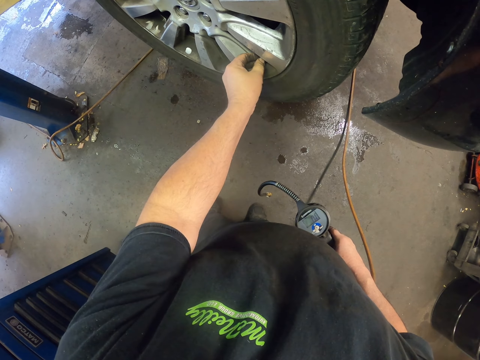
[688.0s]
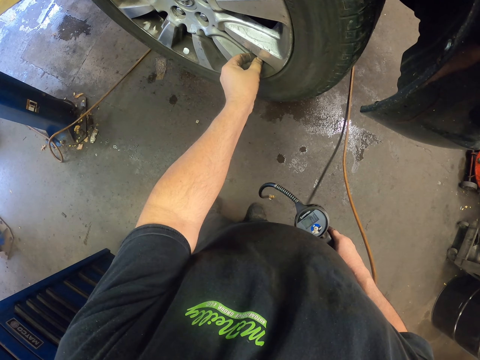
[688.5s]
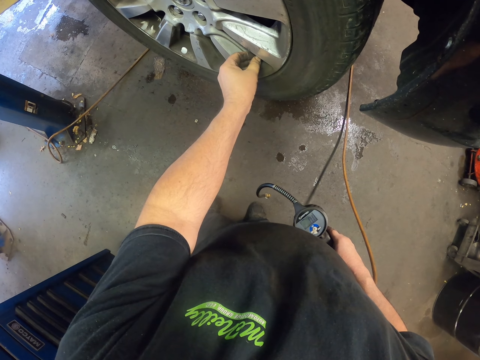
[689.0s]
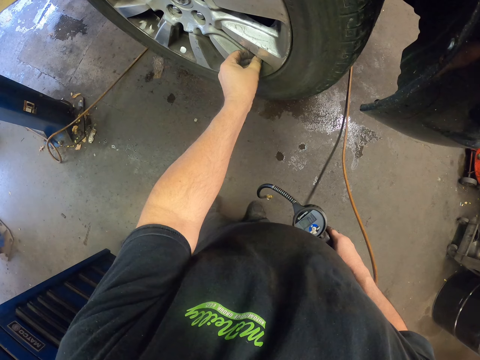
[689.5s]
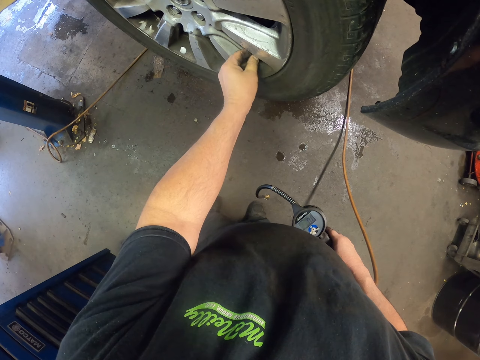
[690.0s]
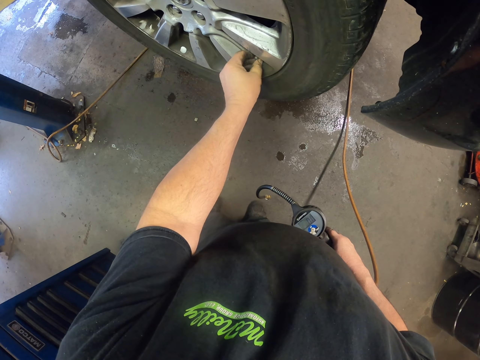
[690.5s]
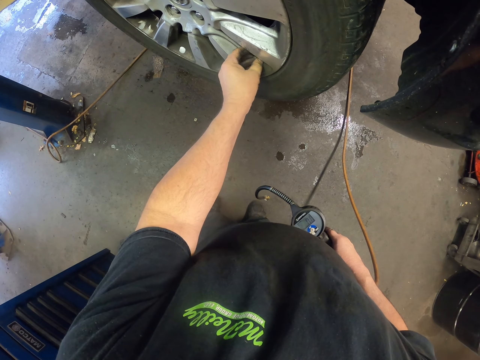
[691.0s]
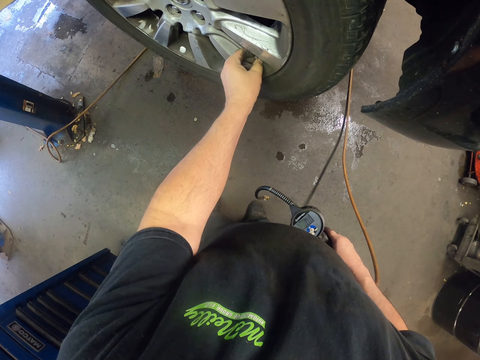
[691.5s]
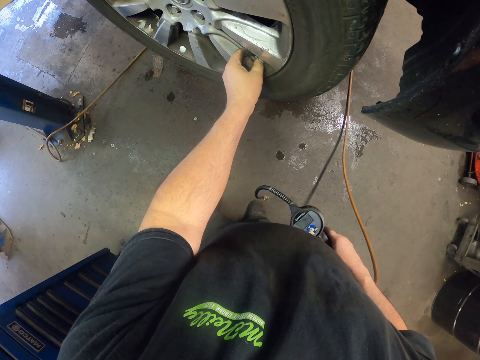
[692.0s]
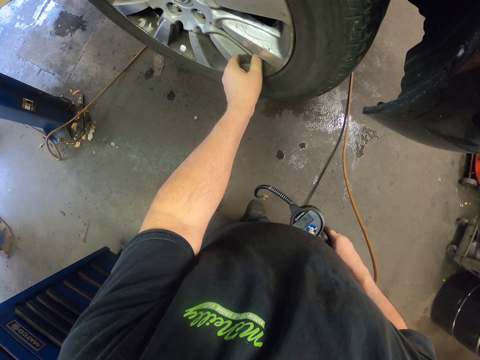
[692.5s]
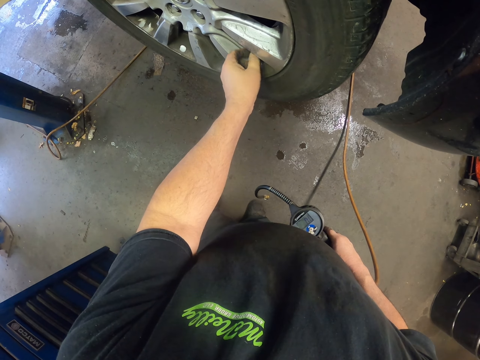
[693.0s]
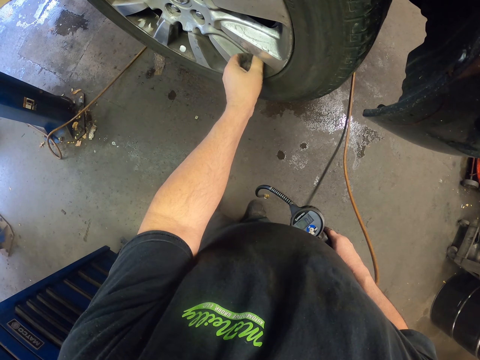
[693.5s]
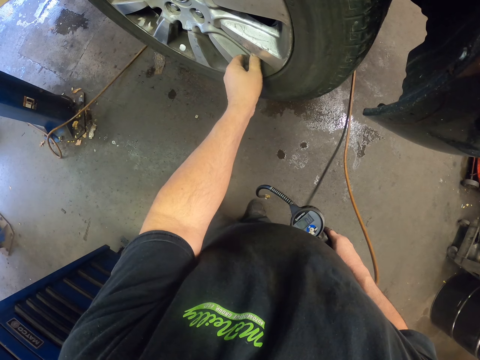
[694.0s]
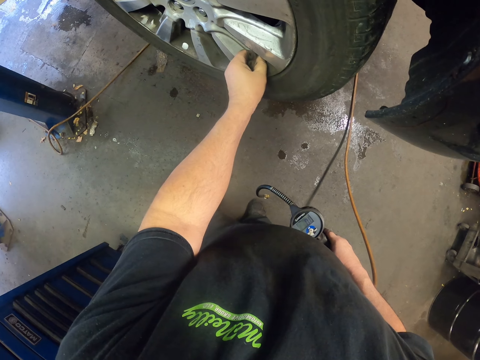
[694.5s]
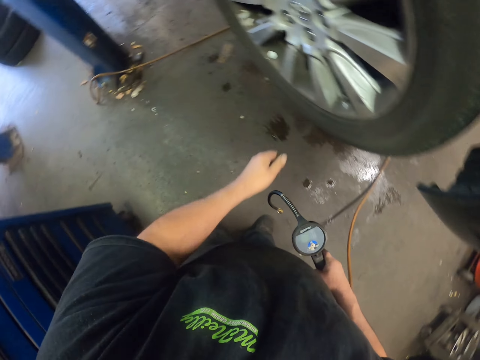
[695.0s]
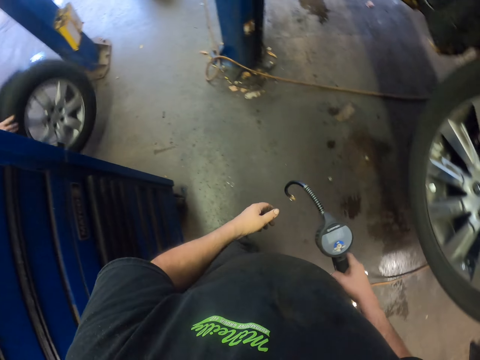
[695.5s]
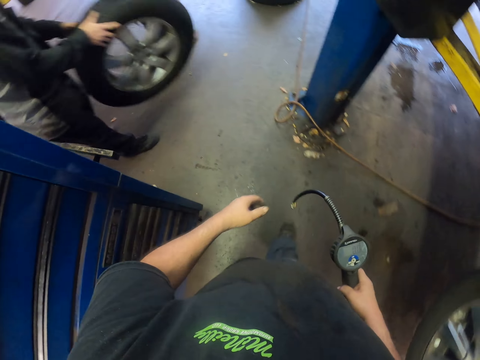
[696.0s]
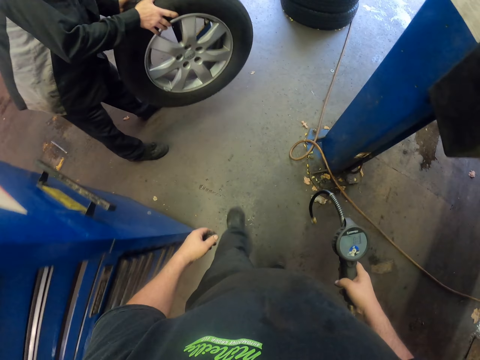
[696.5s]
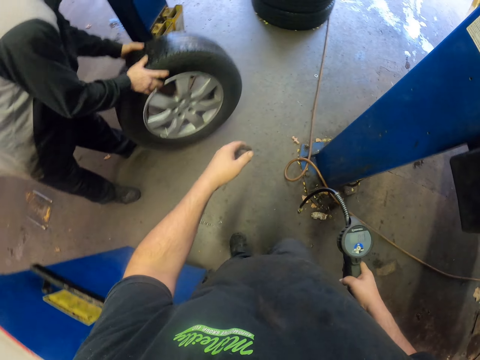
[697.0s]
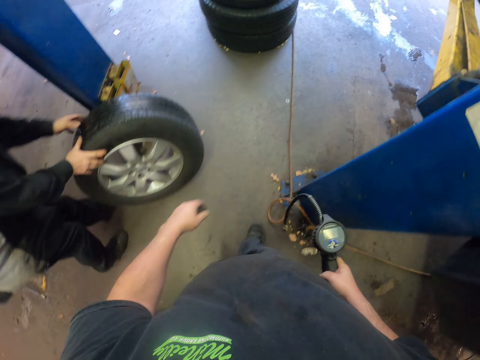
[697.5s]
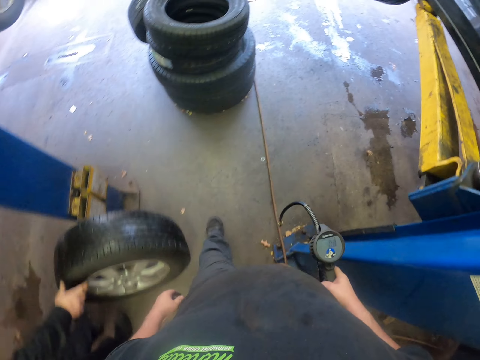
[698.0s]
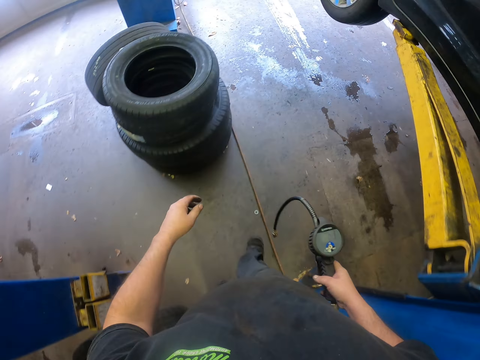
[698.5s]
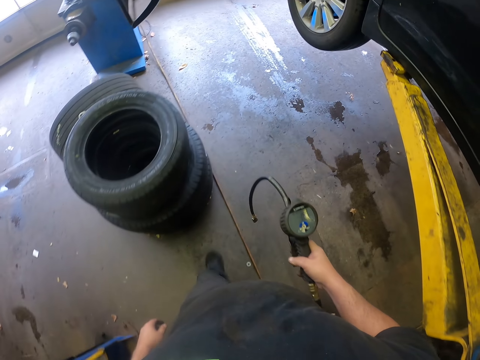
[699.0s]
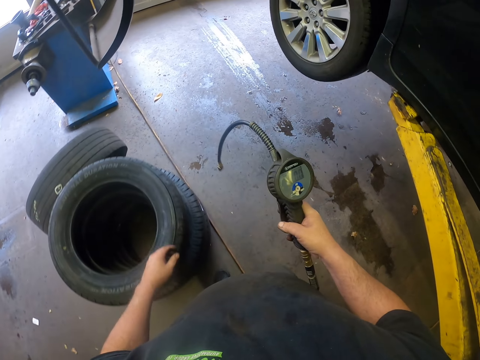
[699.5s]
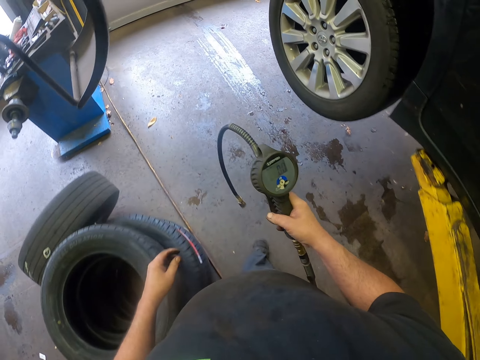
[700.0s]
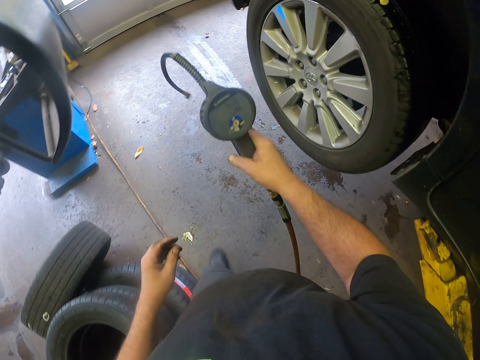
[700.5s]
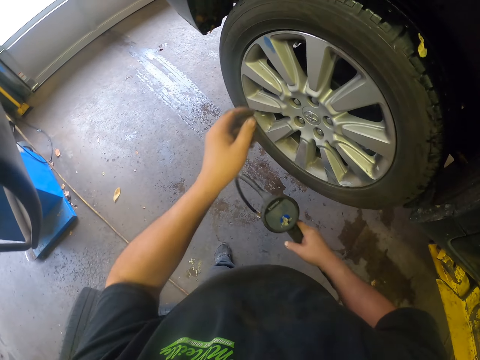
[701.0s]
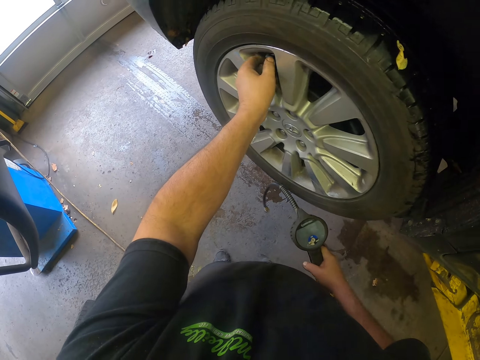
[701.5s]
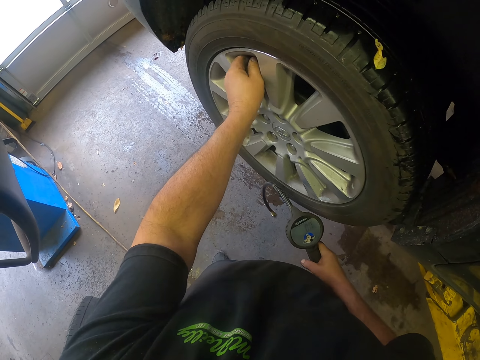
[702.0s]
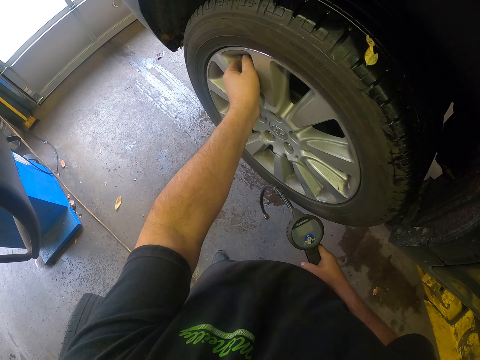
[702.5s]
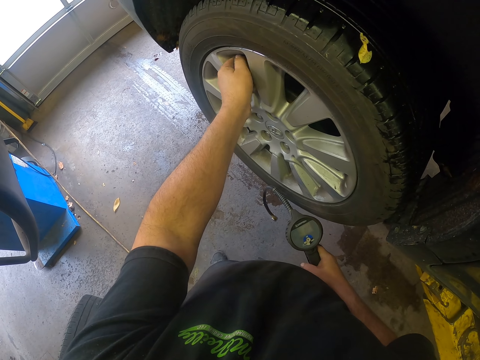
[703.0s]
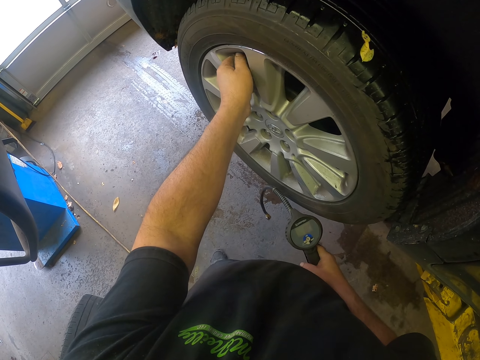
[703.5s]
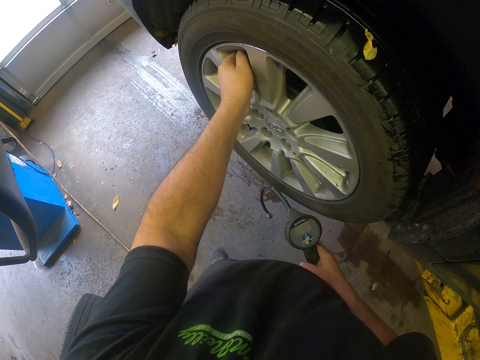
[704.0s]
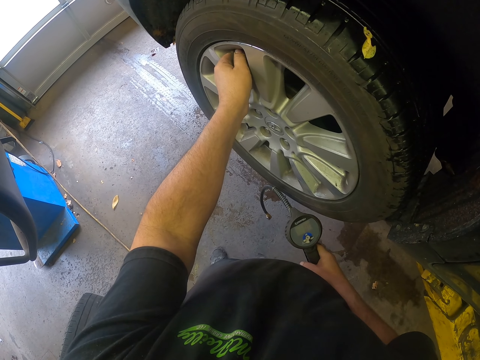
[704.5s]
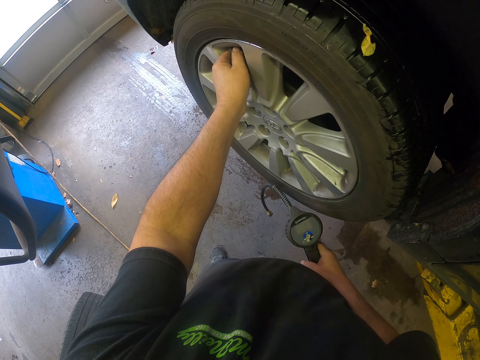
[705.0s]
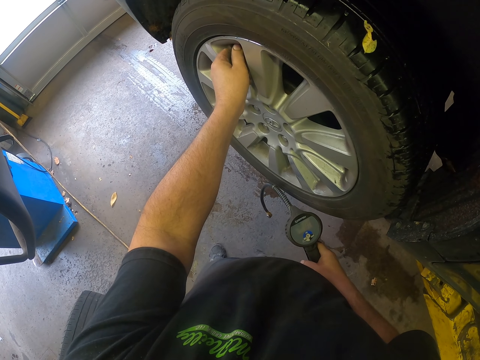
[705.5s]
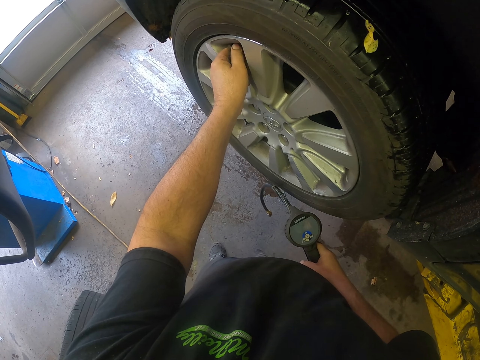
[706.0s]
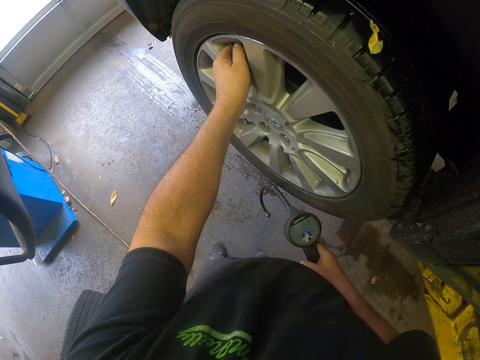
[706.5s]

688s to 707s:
The camera wearer tightens a tube on the knob. They walk around the car. They open the tube valve.

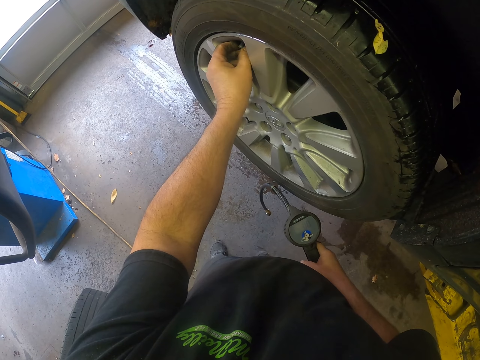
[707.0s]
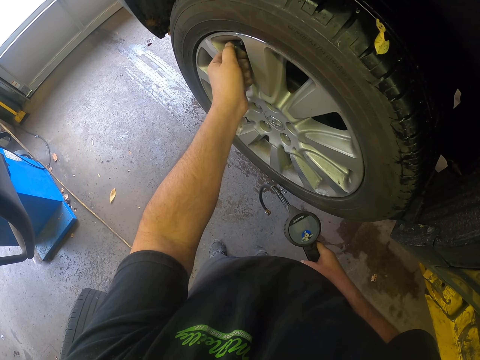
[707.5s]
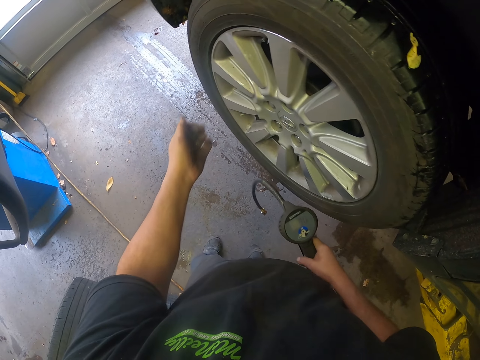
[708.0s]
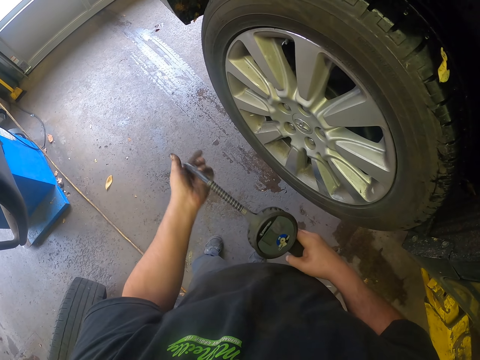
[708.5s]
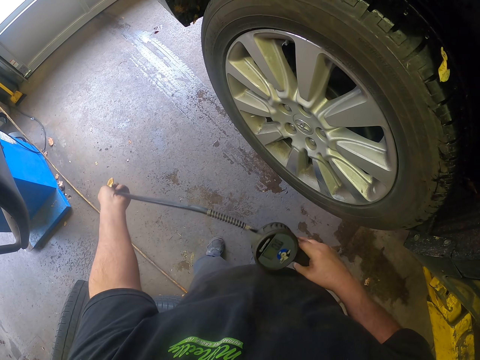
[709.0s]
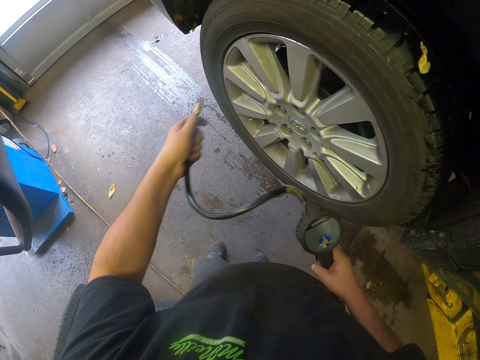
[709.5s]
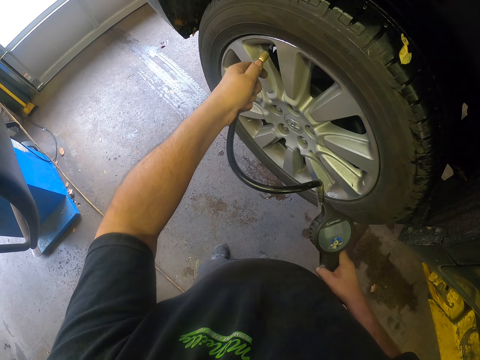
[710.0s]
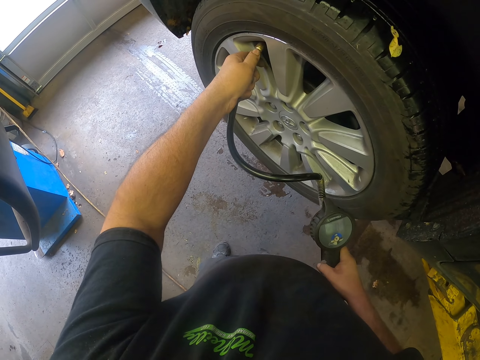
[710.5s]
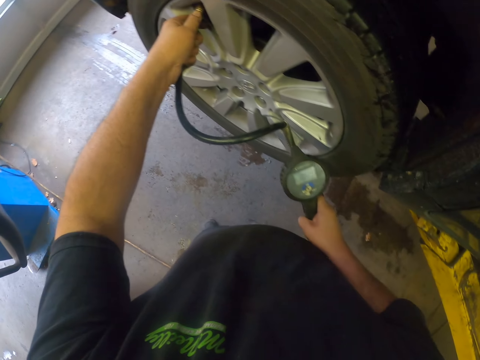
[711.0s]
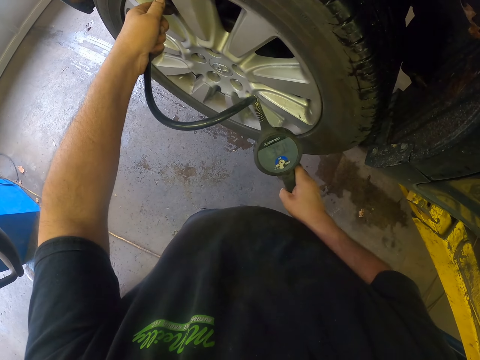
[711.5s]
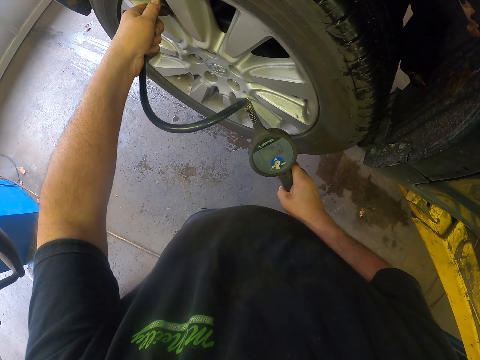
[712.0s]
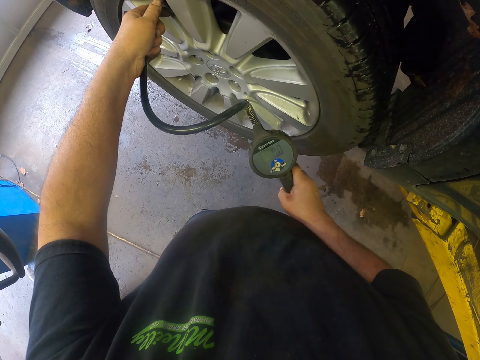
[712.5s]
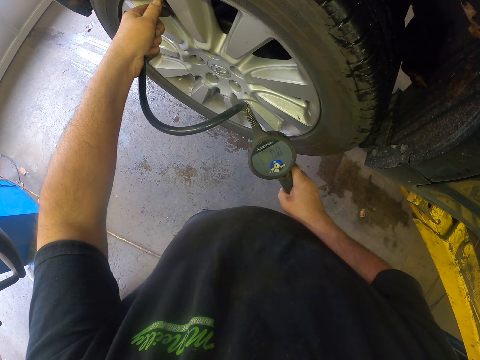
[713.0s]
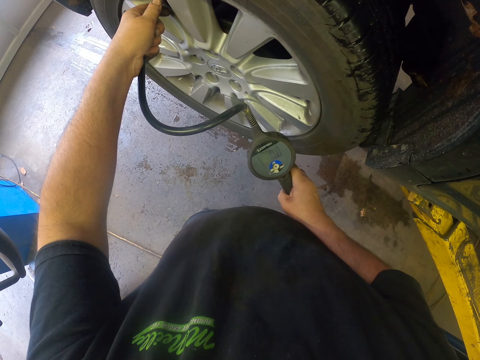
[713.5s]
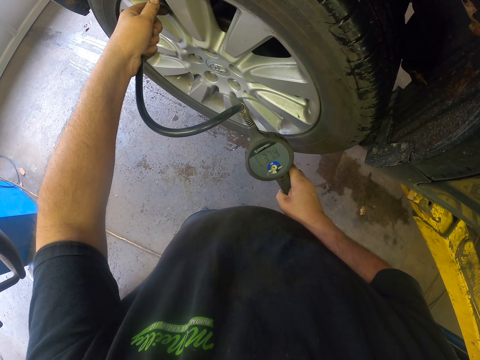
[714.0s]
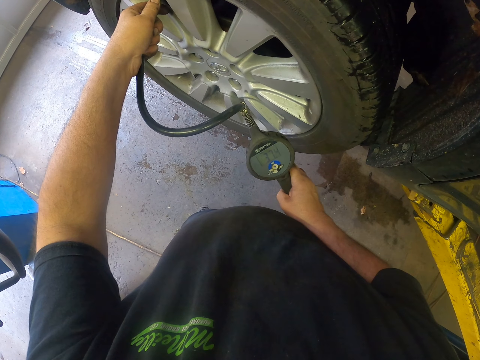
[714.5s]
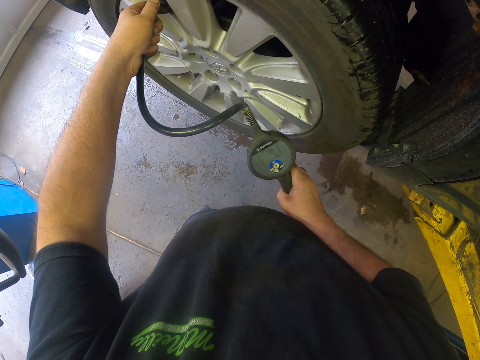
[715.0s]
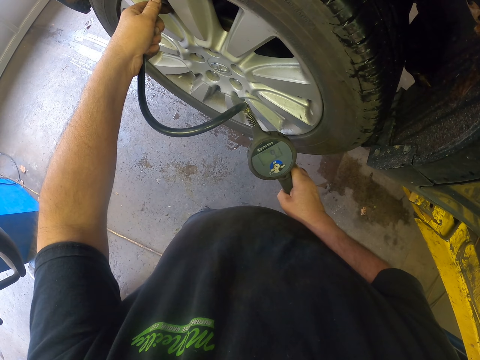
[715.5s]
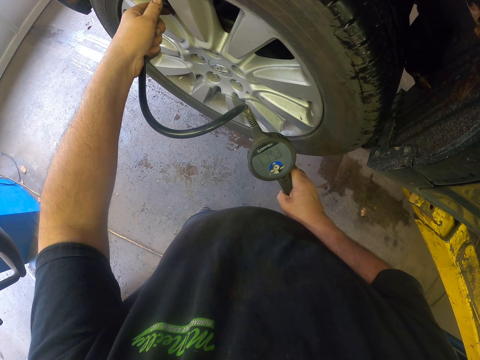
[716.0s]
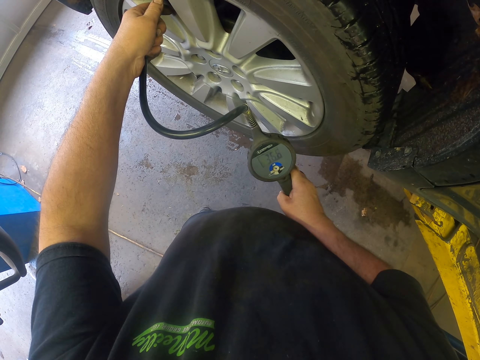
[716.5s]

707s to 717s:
The camera wearer places the inflator into the tube valve. They inflate pressure in the tire. They read pressure on the tire inflator screen.
